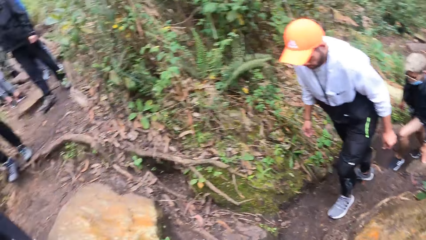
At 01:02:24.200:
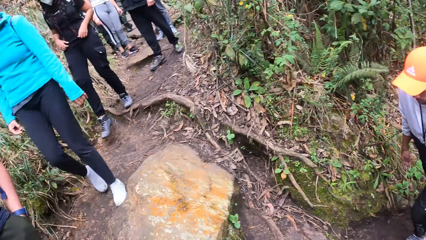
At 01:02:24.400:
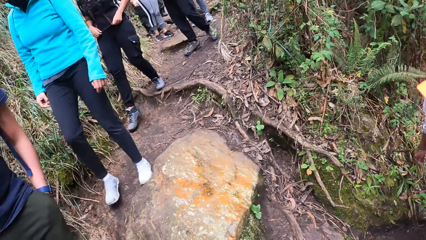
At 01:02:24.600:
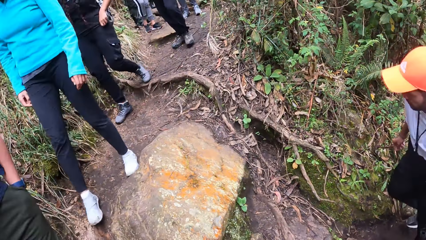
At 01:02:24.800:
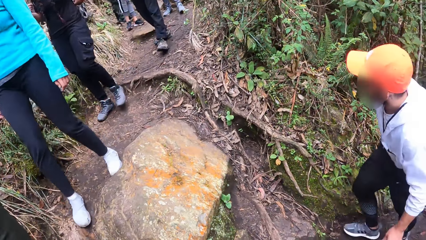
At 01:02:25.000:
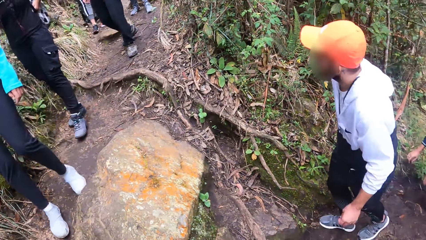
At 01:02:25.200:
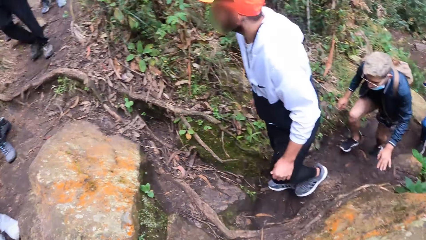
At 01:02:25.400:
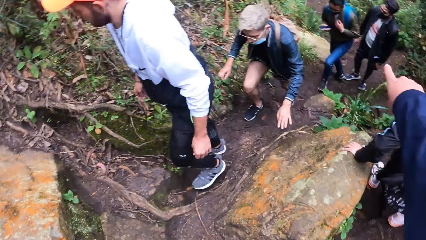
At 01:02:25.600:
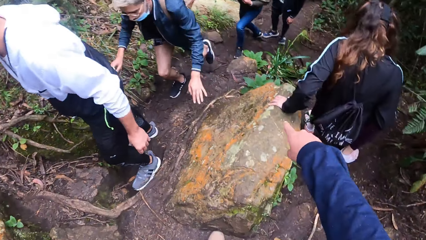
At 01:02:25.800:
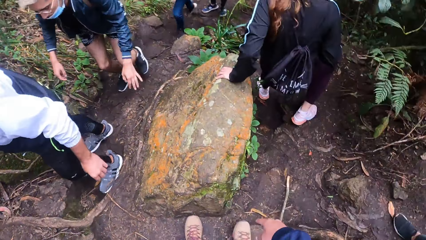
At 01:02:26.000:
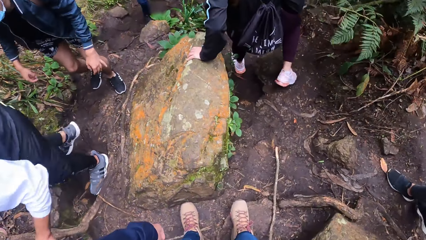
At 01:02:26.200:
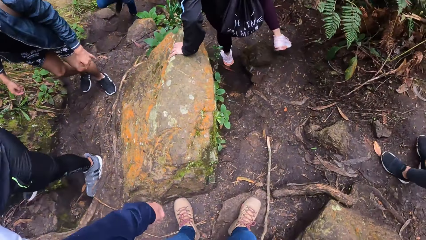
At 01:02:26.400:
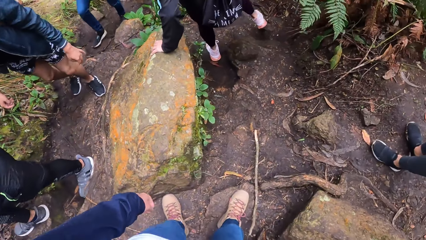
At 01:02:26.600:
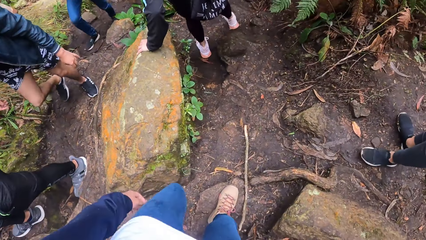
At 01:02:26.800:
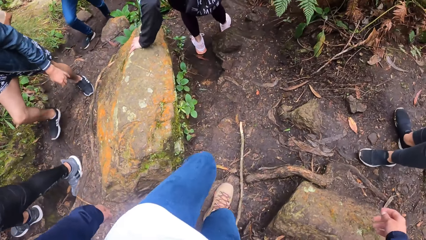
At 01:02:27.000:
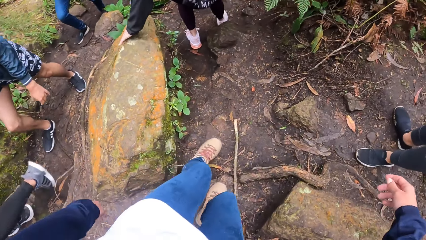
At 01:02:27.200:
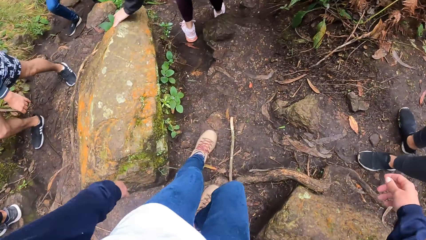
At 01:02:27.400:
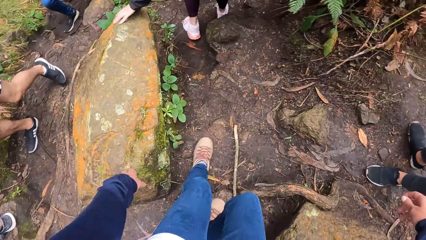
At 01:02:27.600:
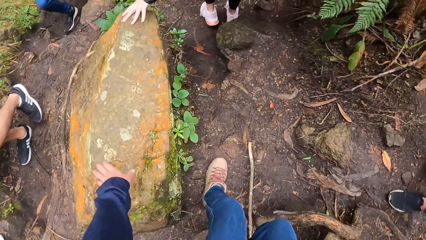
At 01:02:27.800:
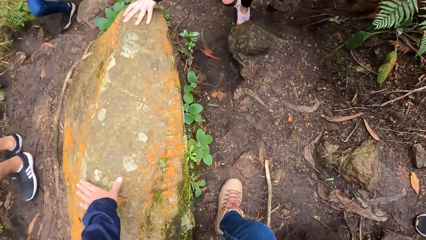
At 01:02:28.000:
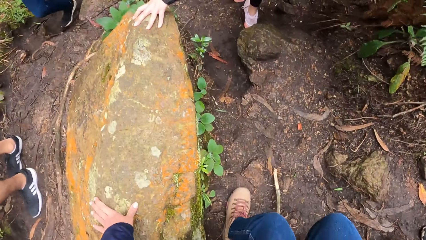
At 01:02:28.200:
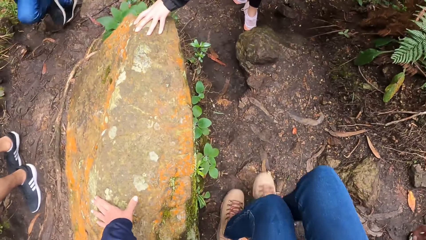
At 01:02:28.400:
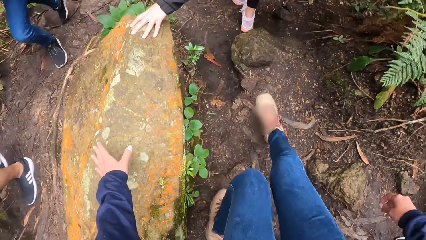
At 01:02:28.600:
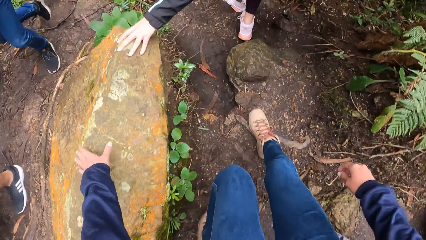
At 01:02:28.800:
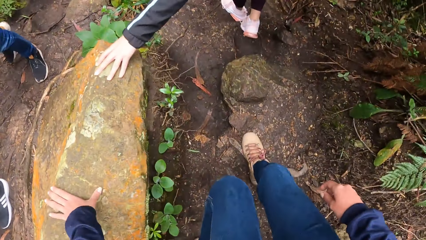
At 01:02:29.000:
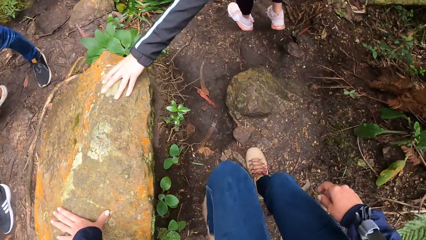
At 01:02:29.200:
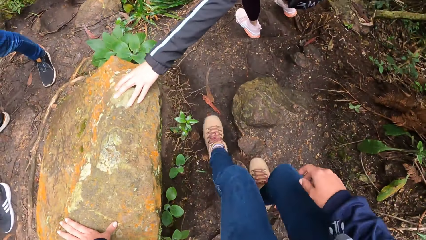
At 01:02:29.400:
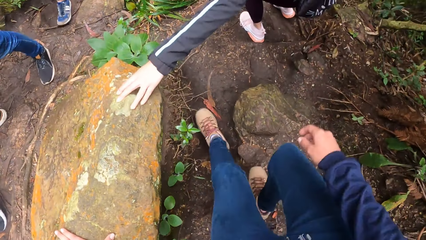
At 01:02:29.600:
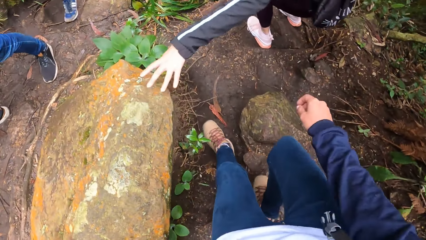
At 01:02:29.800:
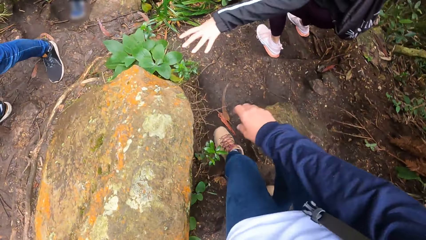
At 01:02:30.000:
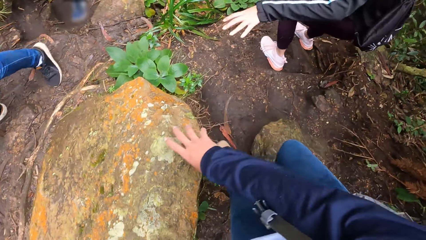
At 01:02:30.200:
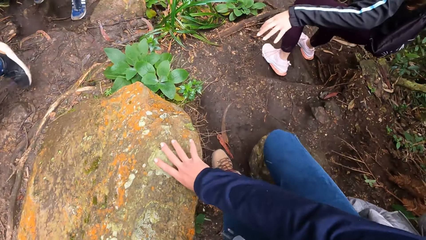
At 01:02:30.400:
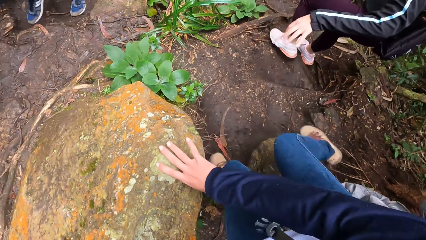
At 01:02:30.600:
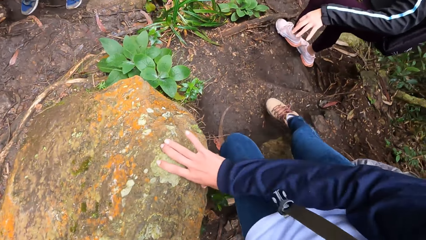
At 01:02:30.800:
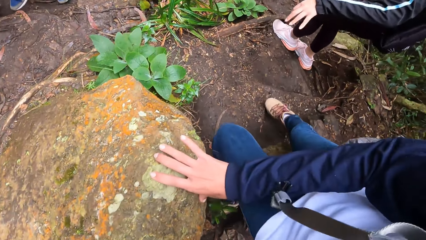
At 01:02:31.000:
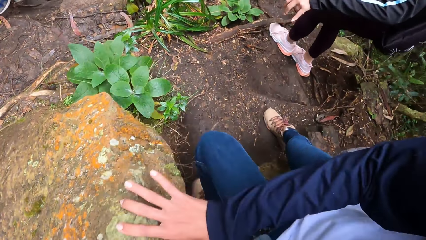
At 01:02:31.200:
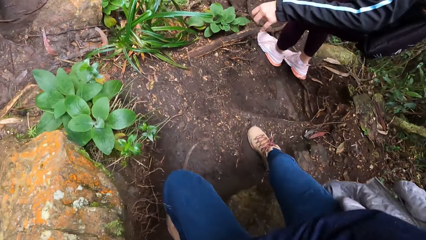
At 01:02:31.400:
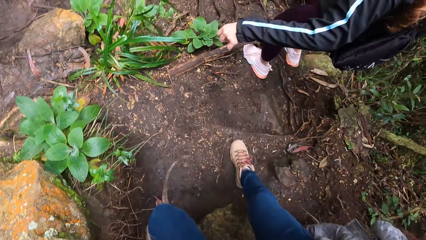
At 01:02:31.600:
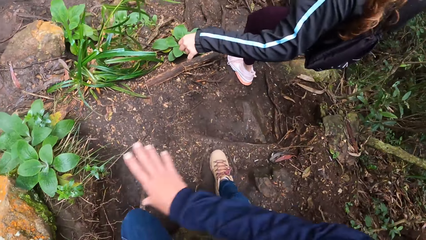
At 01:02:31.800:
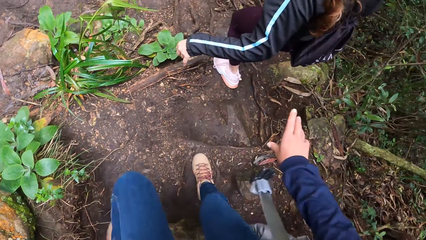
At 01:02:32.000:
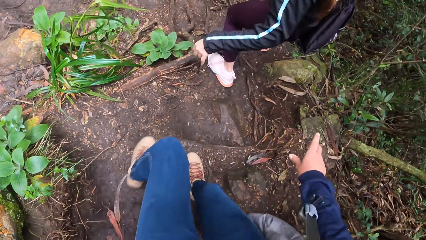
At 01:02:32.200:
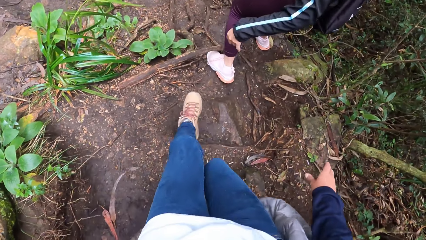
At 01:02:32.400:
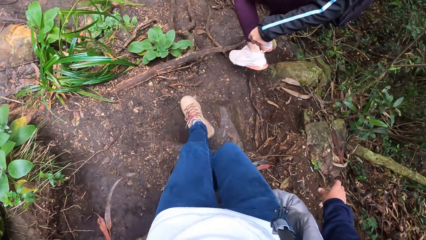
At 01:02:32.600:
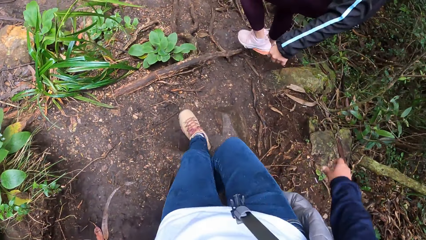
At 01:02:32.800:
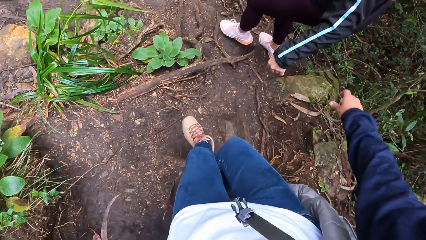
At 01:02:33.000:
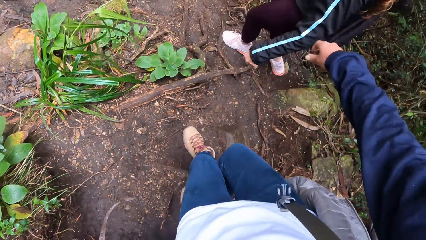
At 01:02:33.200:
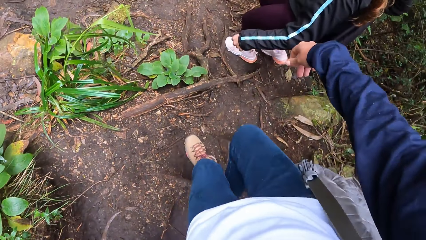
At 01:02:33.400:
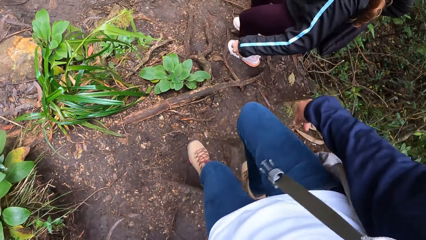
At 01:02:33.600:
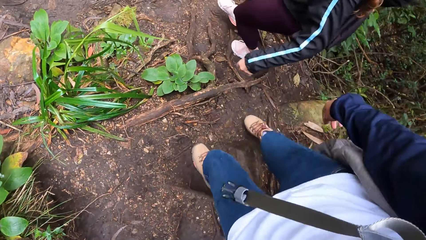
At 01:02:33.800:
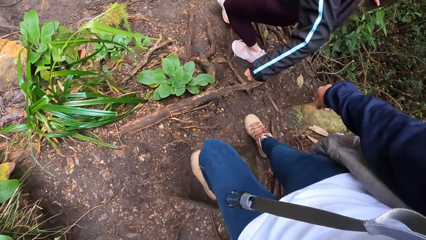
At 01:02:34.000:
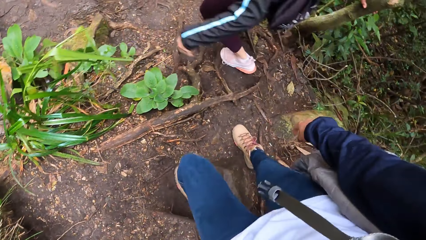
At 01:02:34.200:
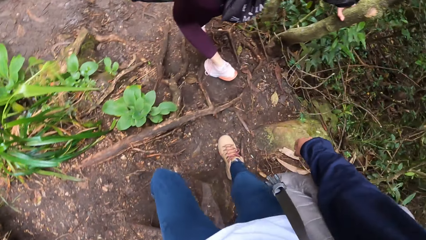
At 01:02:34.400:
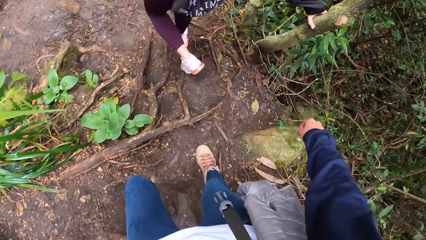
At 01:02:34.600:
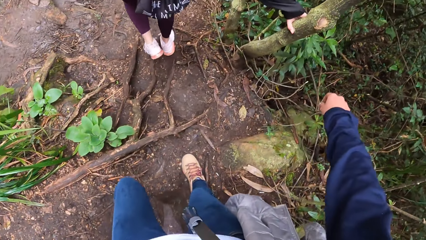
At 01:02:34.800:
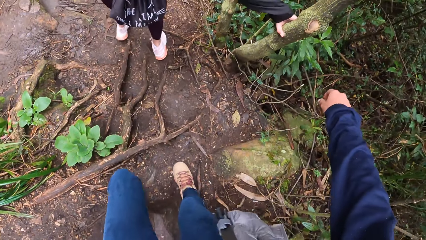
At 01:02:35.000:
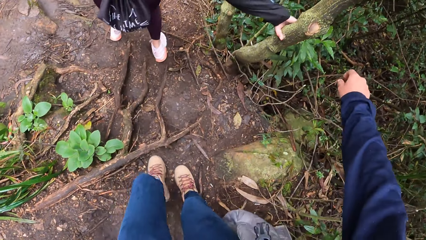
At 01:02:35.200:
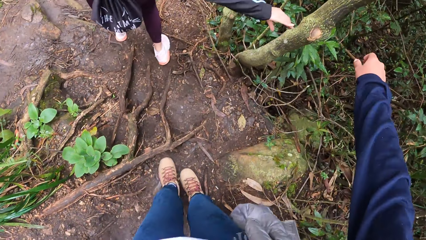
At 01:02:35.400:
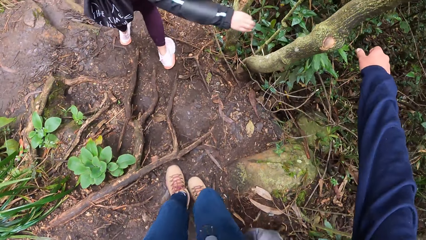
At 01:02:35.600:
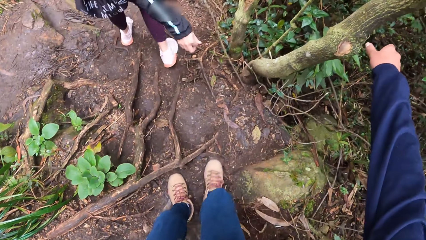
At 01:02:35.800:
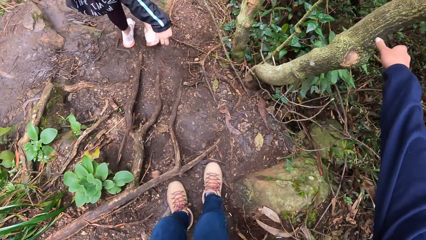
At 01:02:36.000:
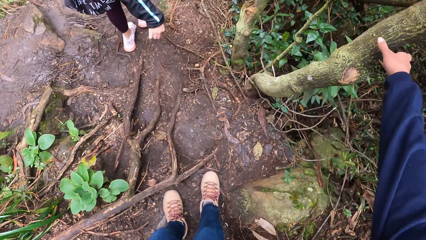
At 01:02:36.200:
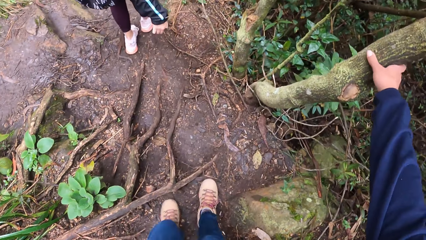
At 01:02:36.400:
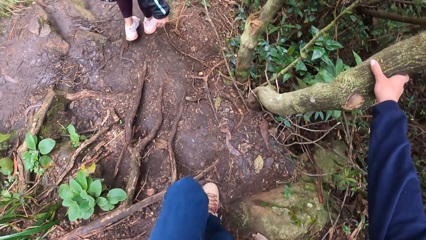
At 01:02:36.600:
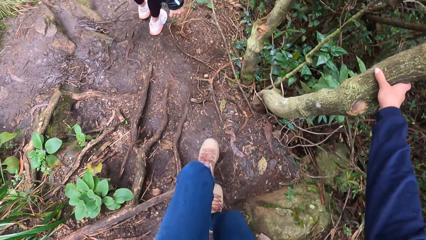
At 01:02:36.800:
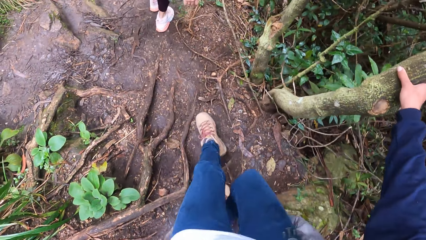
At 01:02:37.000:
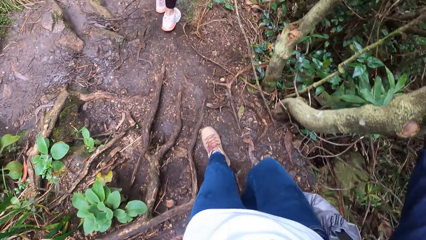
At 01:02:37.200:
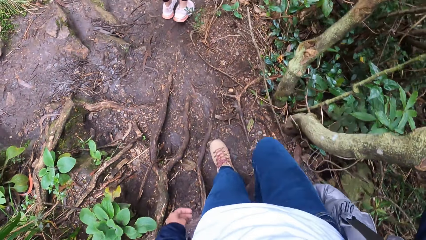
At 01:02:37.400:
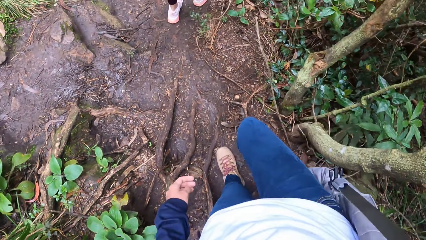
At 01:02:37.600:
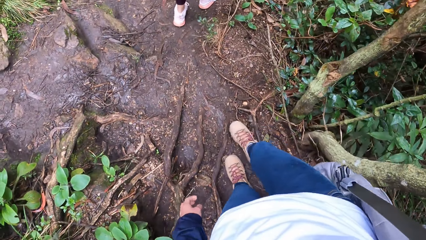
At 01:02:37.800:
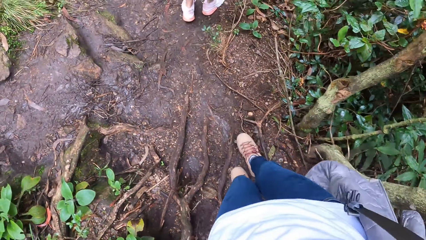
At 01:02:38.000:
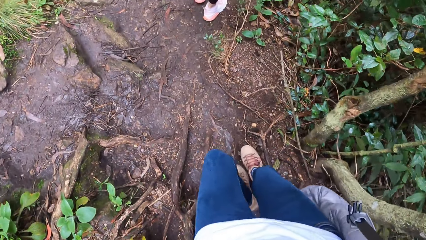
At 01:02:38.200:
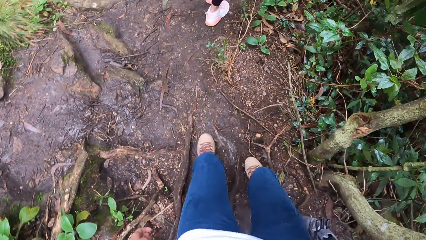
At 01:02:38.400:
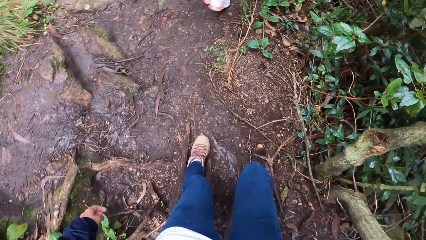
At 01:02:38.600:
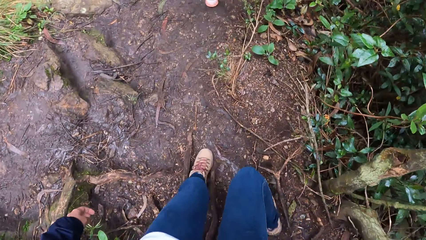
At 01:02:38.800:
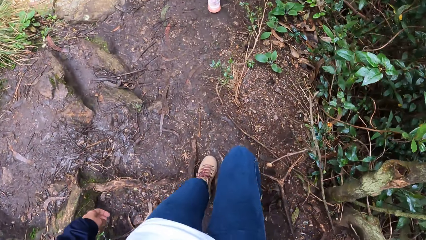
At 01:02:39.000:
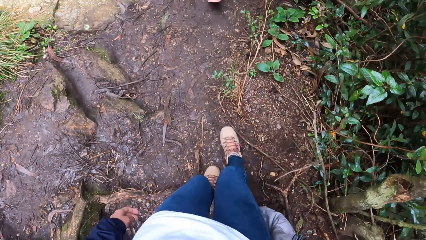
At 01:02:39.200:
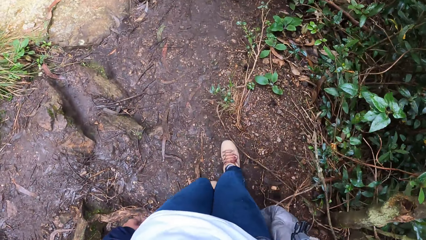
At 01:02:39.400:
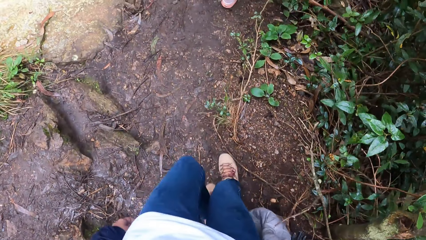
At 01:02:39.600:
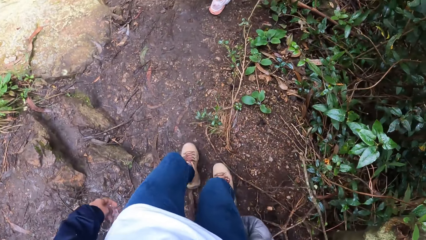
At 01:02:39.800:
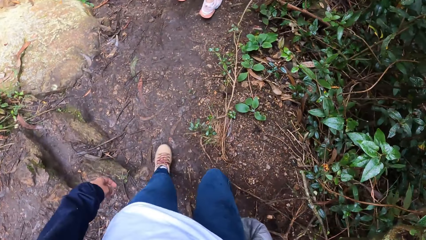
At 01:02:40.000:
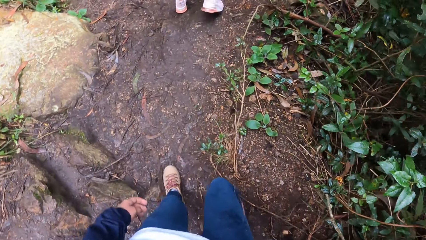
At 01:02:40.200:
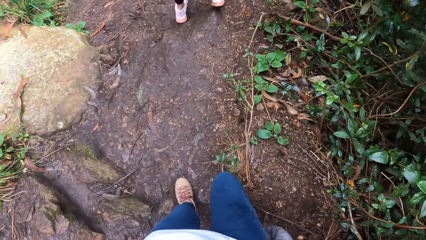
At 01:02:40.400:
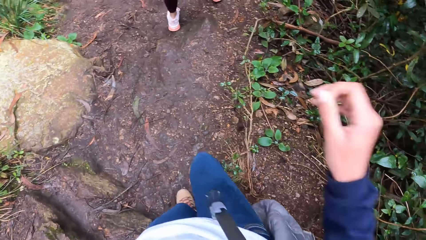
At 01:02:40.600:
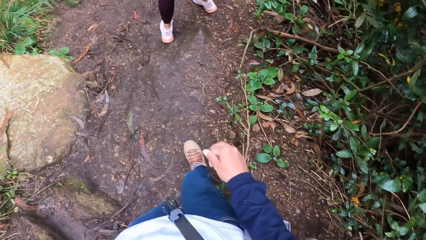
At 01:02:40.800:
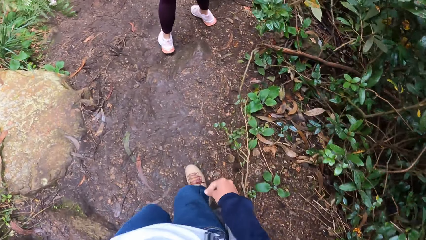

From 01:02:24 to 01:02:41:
The camera wearer looks around the forest. A woman removes her left hand from the rock on the ground. The camera wearer places her left hand on the rock on the ground. She holds the stone. She places both hands on the rock on the ground. She walks down the forest path. The woman removes her right hand from a wood. The camera wearer holds the wood with her right hand. She touches a tree. She walks down the forest path.
